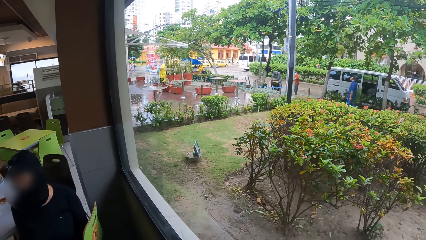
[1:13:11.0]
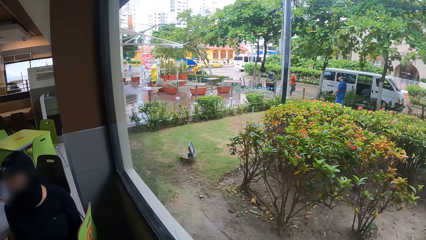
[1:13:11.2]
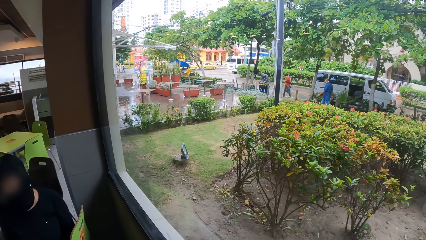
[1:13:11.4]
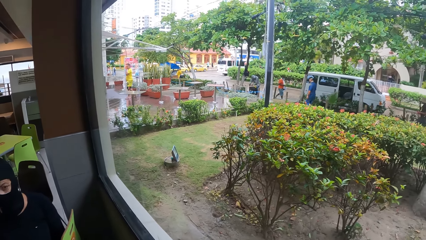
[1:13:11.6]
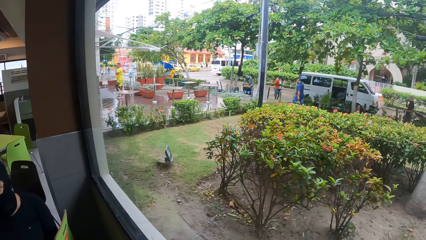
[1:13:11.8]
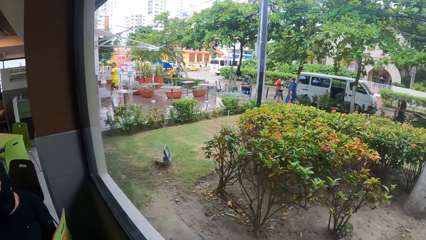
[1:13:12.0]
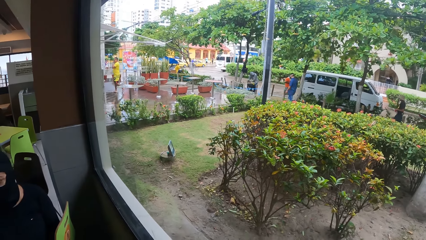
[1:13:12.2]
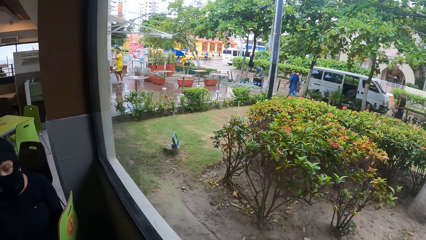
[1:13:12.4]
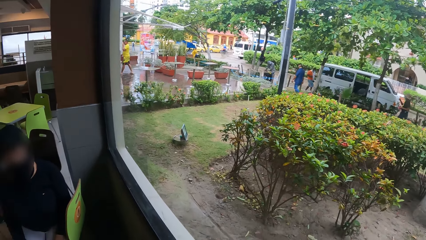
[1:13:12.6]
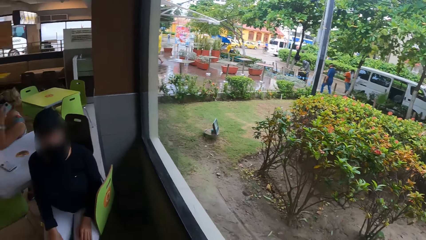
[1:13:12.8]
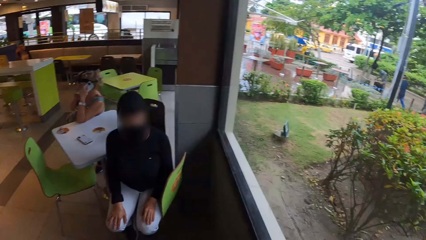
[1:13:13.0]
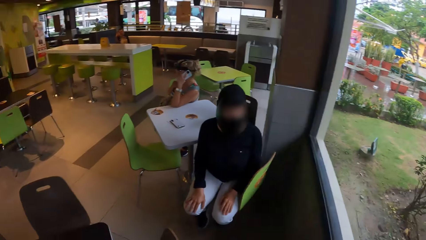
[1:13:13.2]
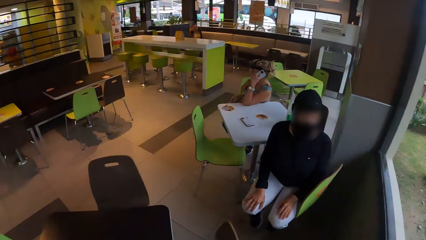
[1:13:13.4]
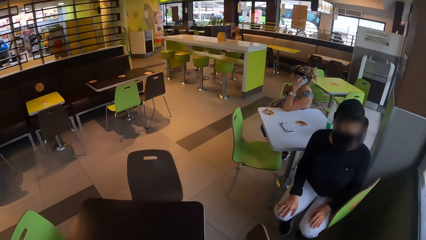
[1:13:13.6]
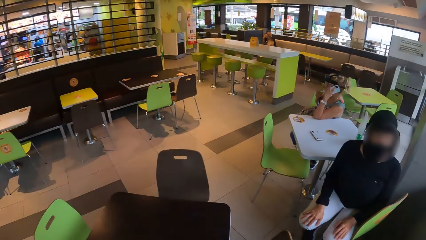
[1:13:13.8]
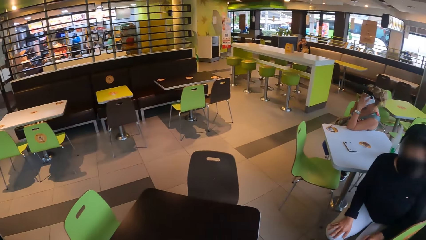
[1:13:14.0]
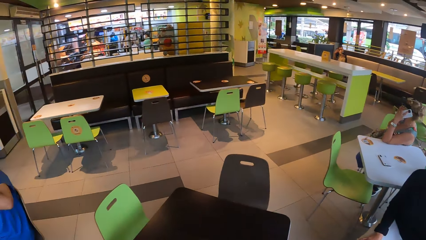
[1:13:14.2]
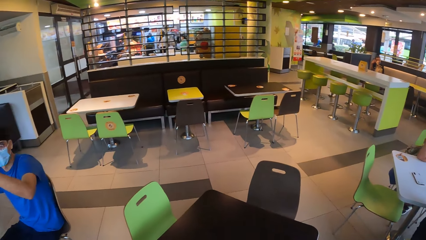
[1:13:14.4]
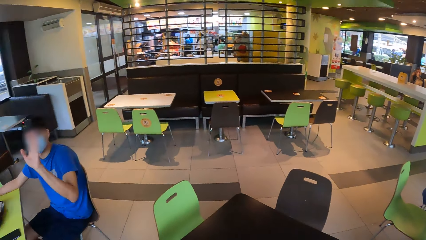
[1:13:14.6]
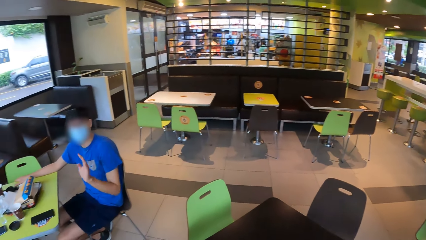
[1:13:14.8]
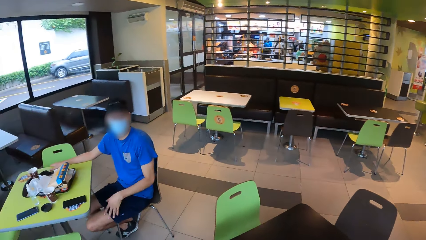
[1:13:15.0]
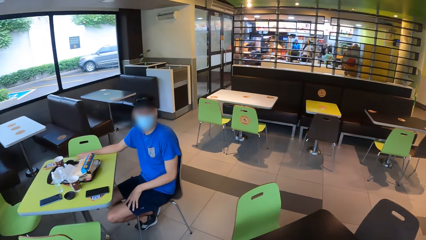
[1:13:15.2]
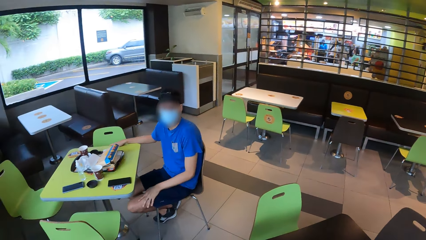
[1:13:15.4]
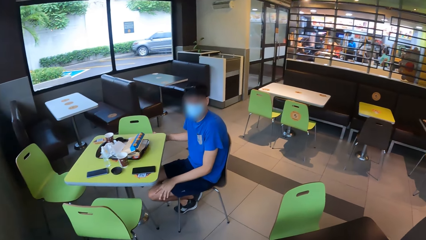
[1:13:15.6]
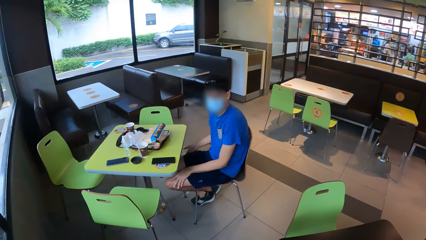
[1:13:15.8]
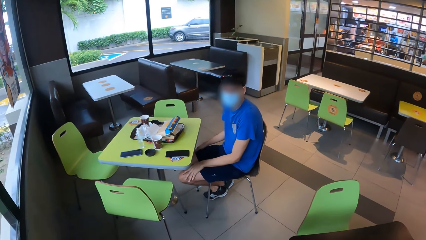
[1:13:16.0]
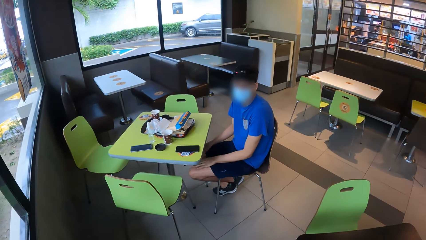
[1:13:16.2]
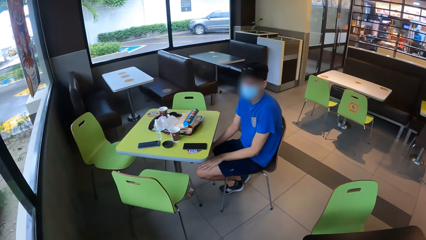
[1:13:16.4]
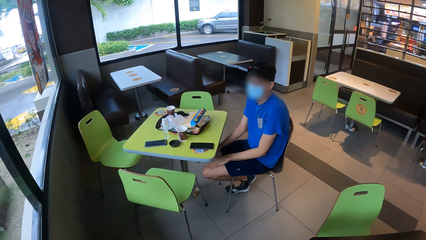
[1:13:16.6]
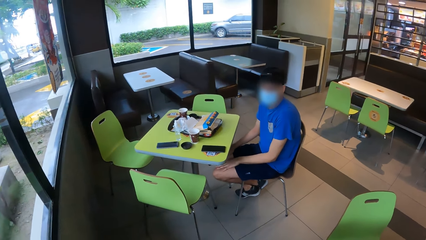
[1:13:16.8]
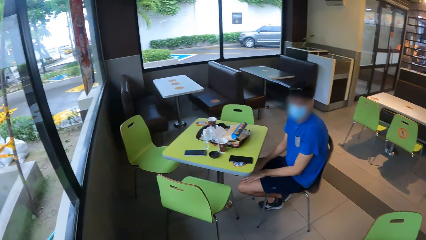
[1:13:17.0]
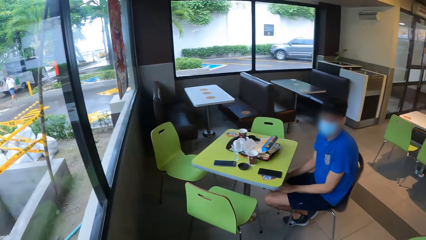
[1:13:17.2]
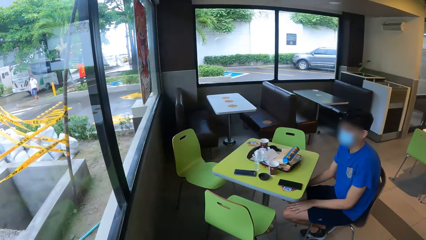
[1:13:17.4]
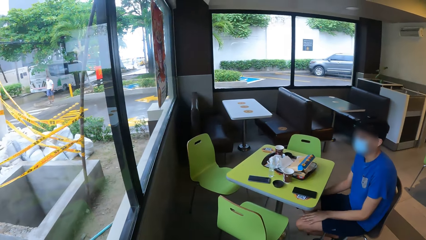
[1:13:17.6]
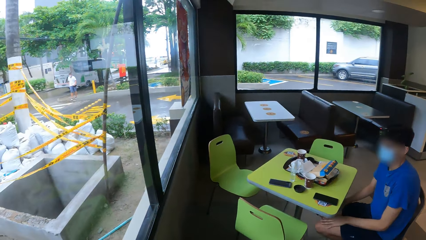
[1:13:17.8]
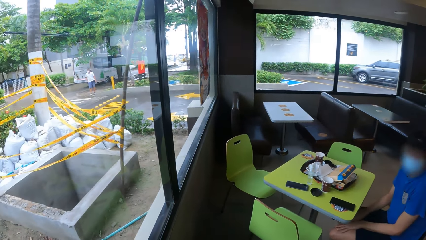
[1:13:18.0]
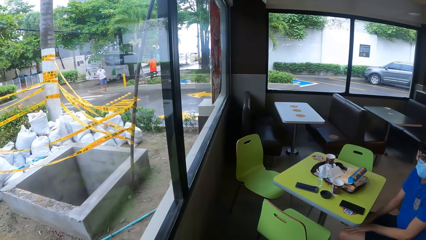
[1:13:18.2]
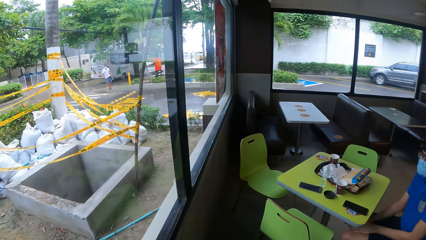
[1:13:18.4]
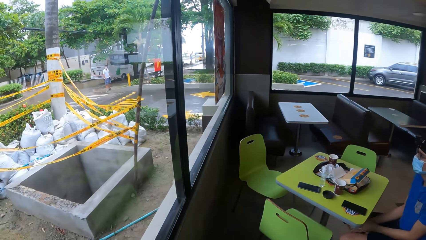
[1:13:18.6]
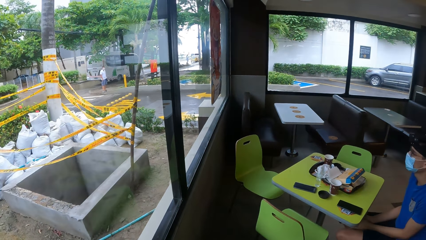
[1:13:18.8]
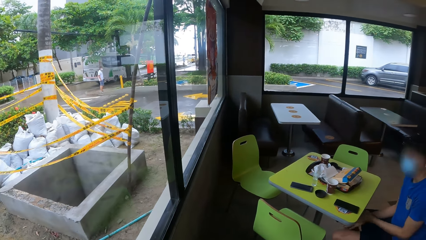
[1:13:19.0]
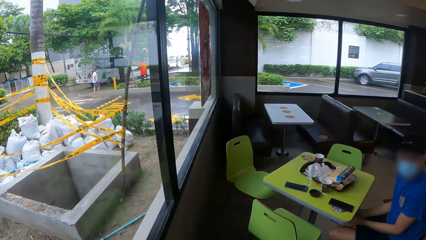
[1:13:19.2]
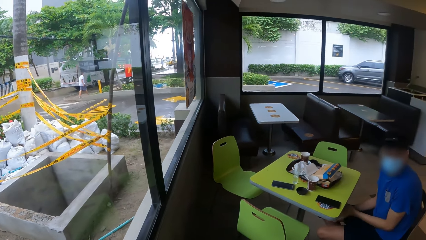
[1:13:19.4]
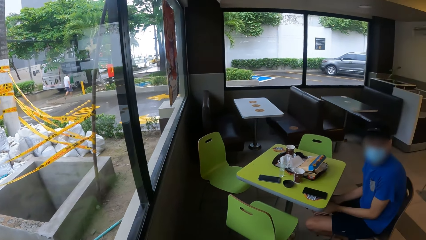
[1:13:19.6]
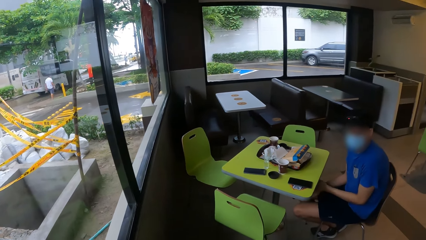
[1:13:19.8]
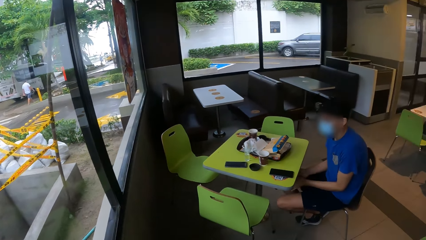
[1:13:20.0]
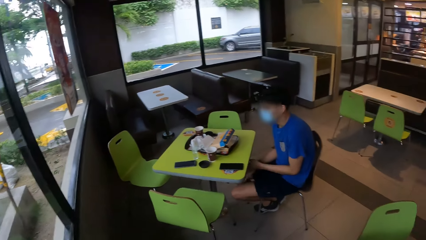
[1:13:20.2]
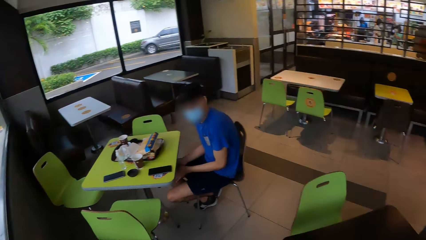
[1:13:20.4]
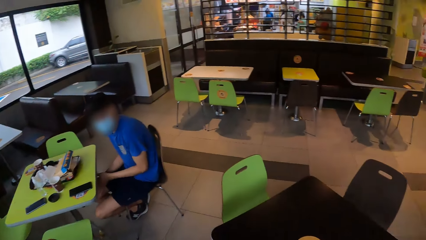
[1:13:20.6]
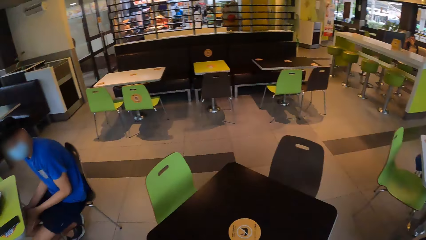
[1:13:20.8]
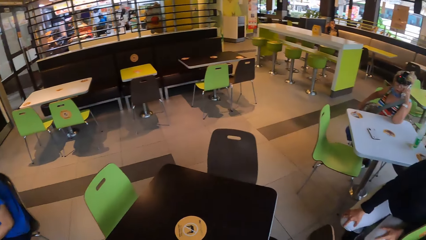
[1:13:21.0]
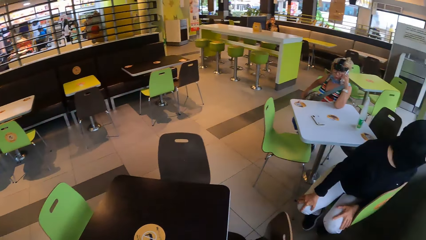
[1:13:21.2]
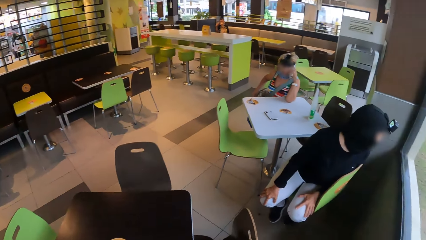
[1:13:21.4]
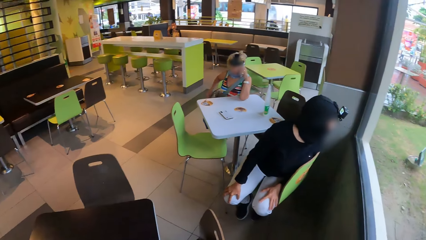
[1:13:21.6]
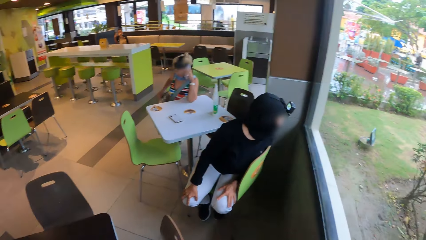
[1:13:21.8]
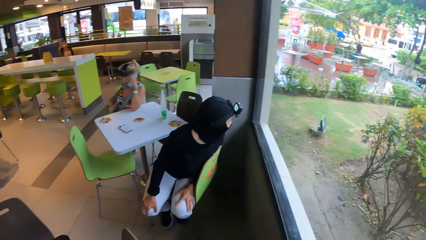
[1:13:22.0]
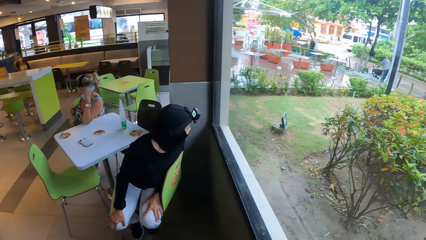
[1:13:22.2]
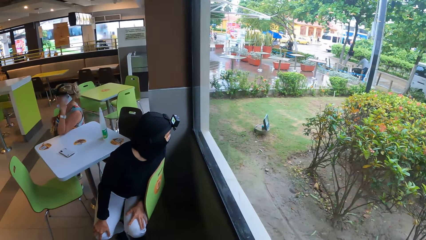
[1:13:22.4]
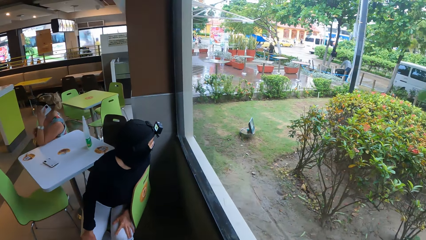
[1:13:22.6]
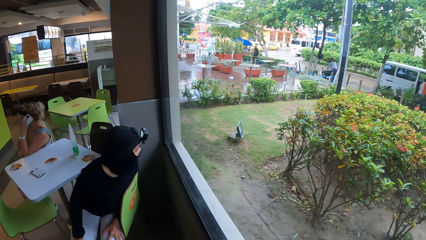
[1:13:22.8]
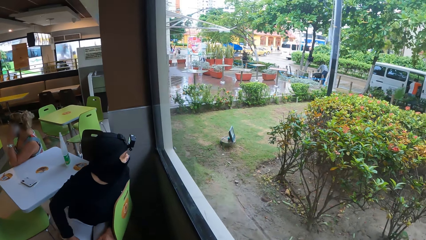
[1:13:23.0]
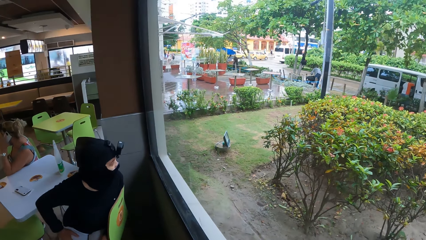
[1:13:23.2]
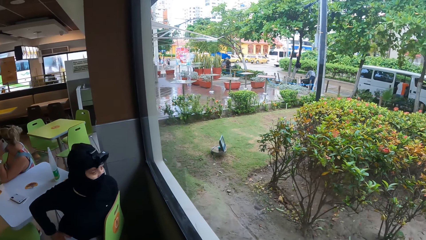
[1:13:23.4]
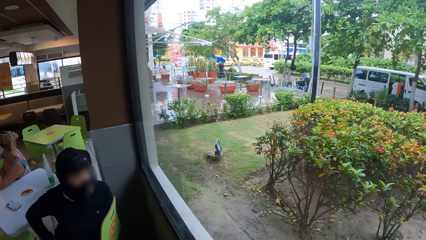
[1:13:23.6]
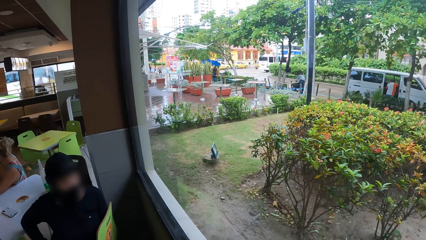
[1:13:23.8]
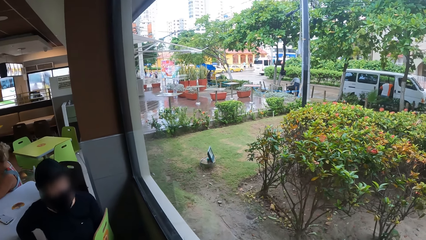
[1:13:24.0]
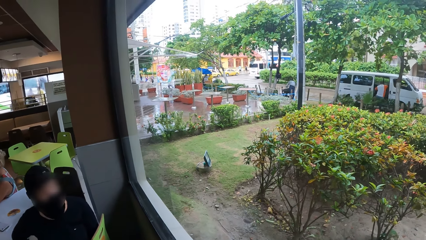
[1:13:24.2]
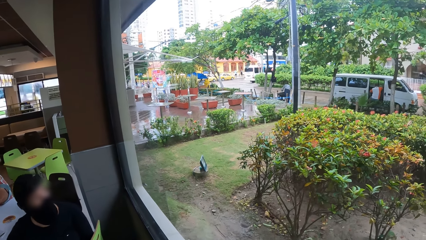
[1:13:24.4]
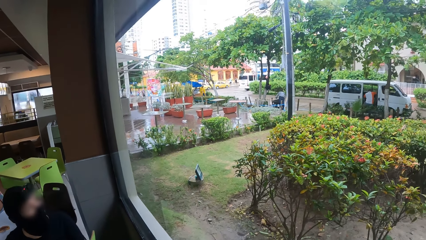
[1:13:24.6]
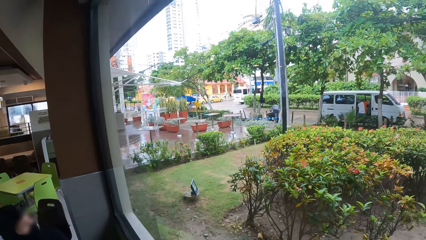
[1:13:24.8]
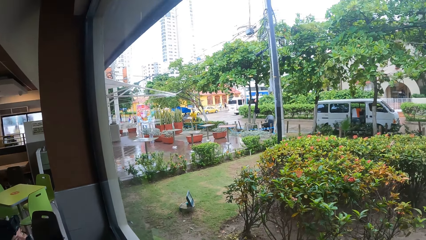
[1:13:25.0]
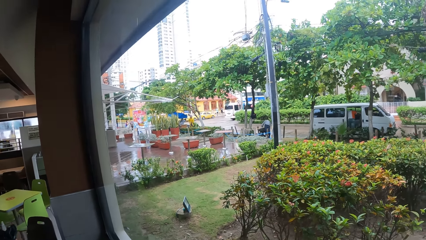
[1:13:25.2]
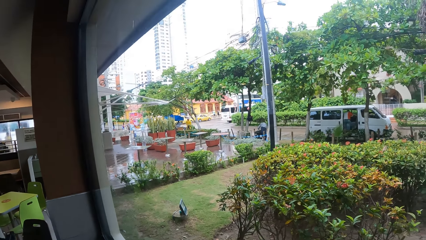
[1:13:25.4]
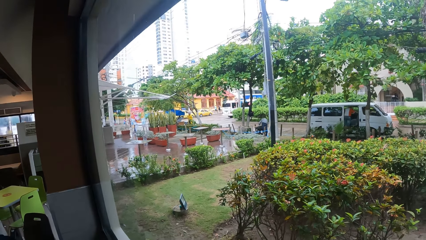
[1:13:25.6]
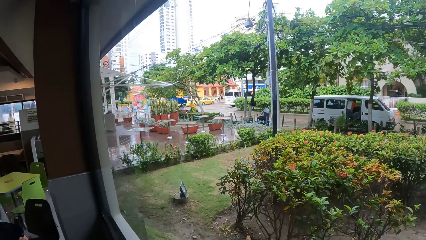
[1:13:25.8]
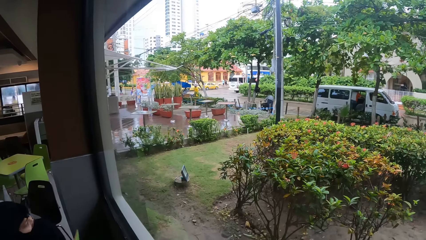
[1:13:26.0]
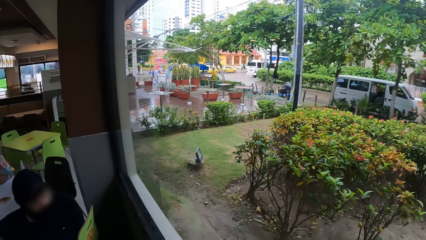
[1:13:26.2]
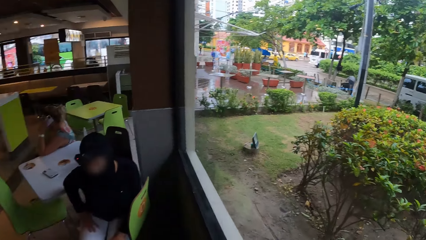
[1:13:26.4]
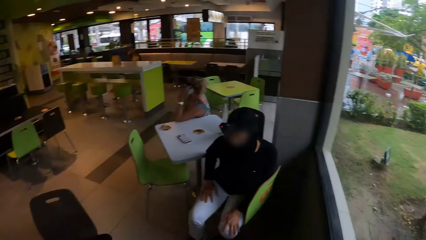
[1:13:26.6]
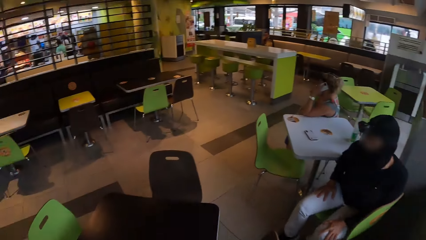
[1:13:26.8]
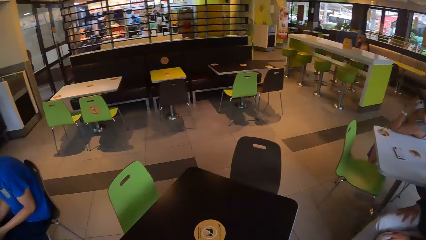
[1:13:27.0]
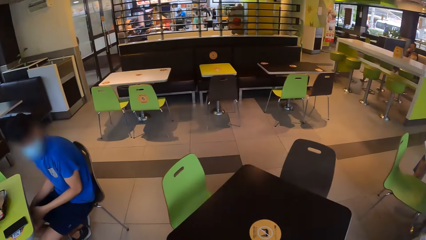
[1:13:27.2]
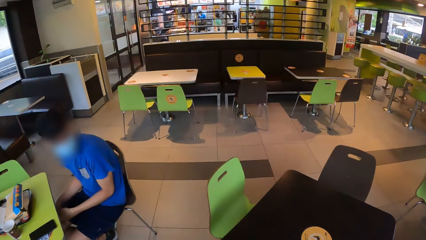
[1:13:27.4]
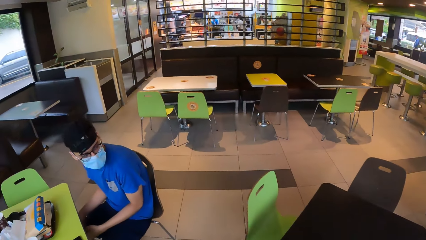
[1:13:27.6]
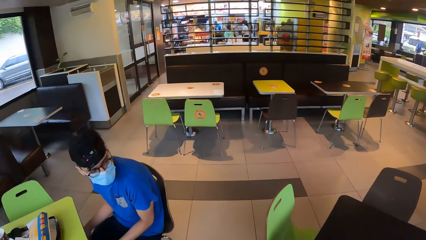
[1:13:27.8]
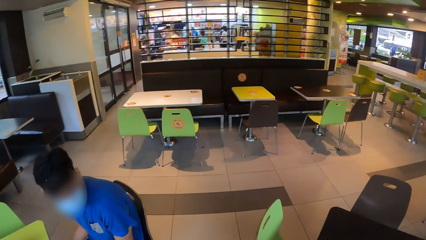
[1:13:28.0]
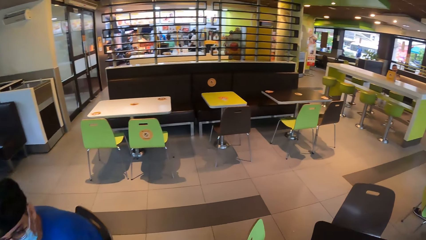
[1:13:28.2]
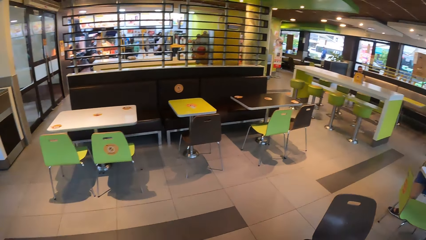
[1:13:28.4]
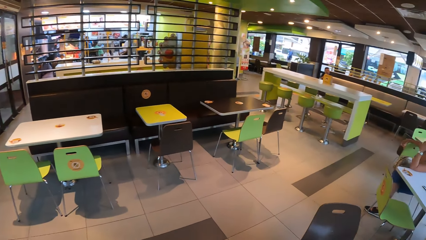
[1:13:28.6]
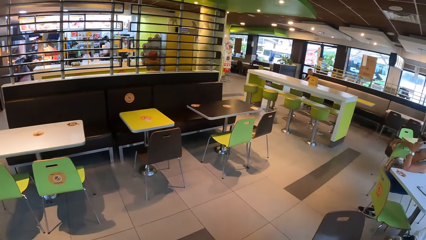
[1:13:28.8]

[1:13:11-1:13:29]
A person looks sideways. The camera wearer interacts with the person. They look around. They look down. They walk.
